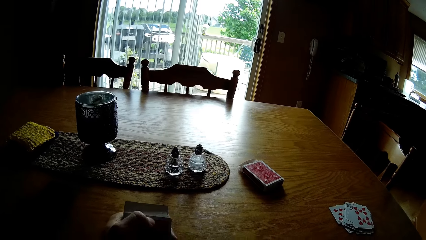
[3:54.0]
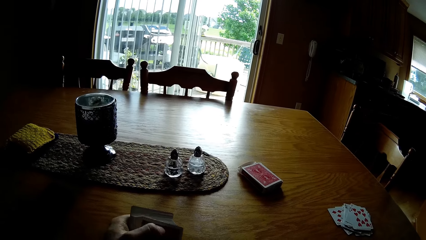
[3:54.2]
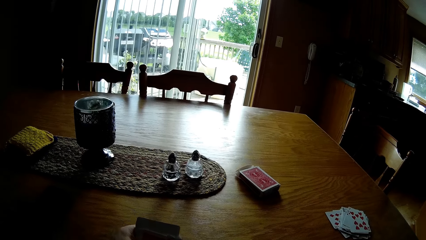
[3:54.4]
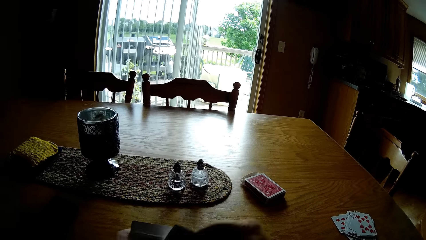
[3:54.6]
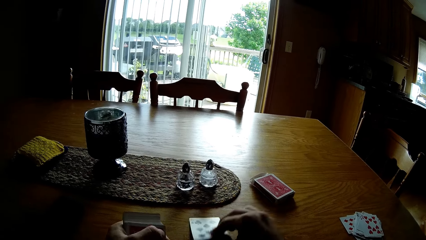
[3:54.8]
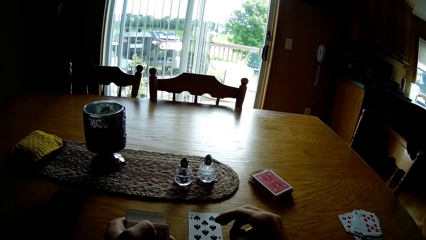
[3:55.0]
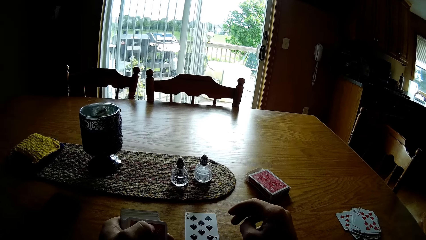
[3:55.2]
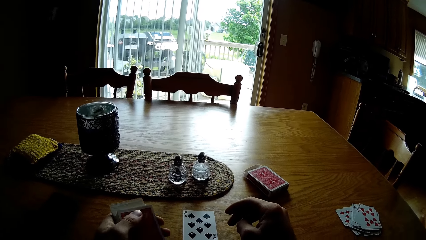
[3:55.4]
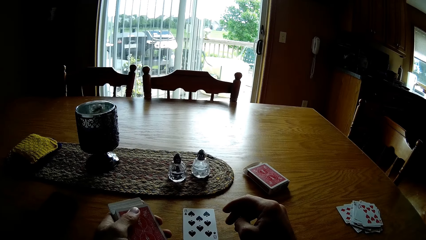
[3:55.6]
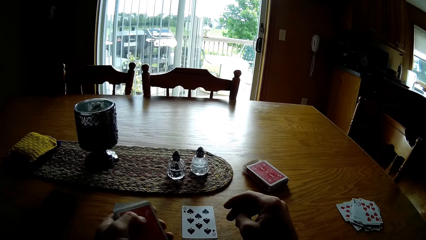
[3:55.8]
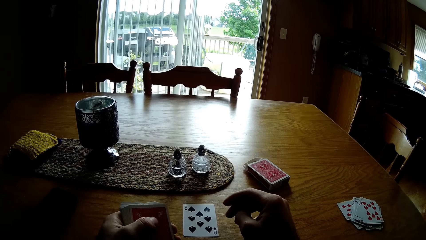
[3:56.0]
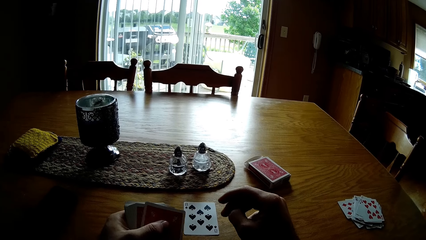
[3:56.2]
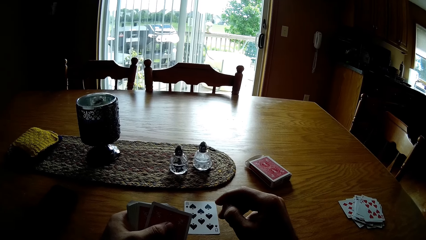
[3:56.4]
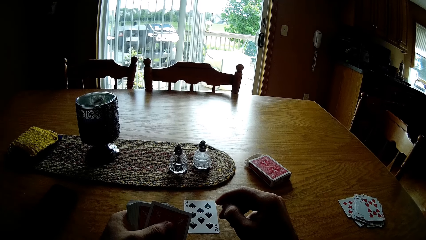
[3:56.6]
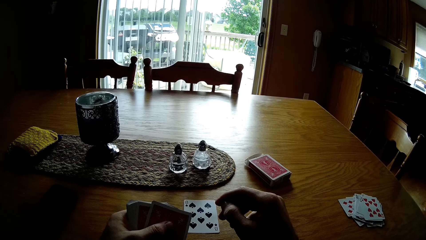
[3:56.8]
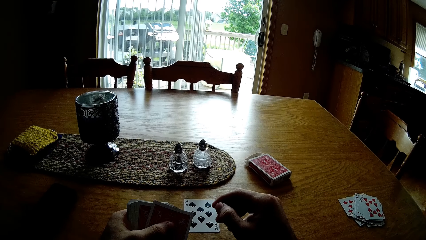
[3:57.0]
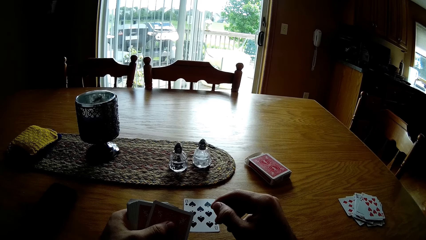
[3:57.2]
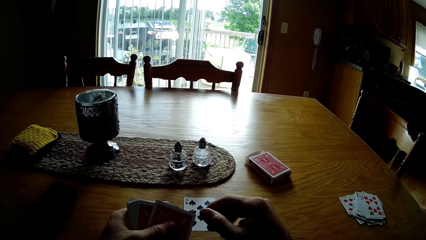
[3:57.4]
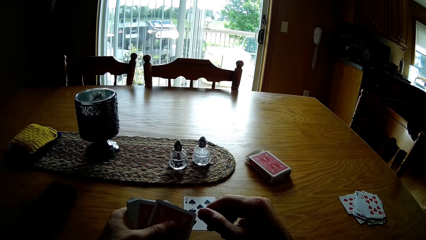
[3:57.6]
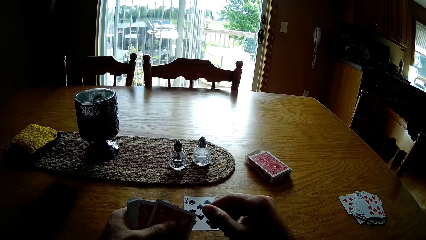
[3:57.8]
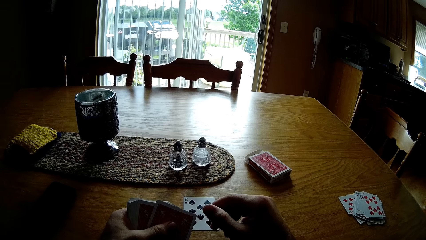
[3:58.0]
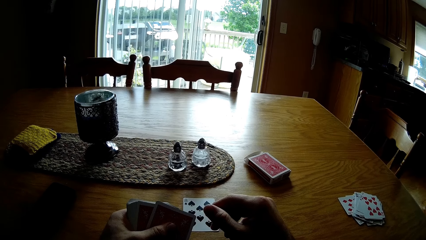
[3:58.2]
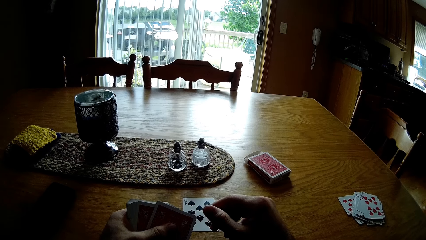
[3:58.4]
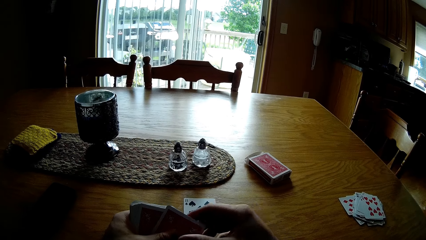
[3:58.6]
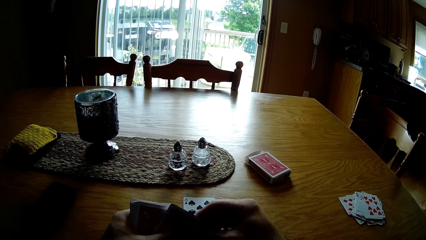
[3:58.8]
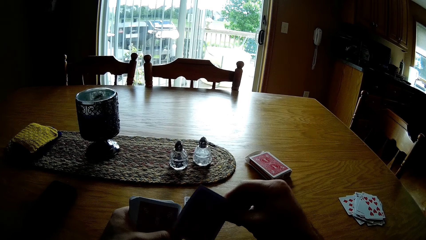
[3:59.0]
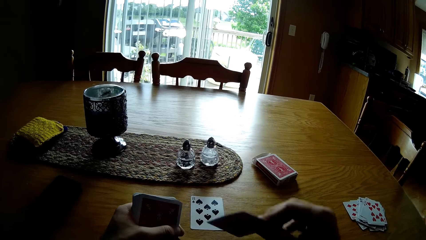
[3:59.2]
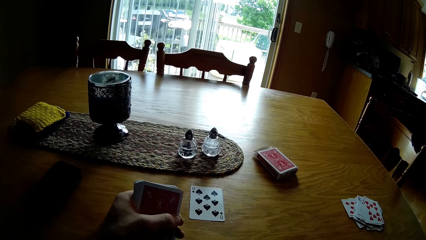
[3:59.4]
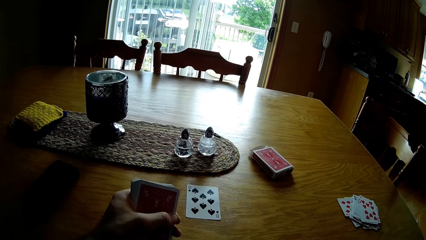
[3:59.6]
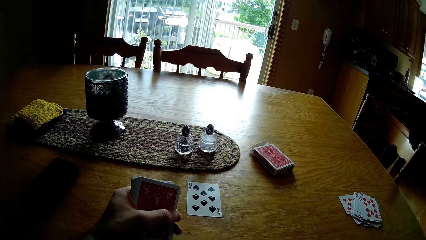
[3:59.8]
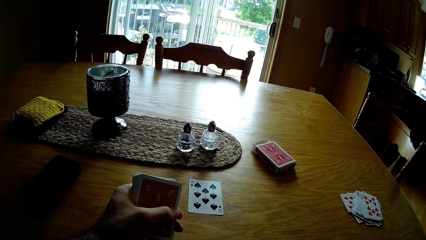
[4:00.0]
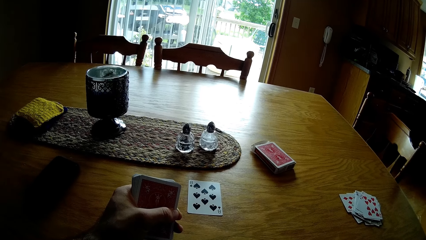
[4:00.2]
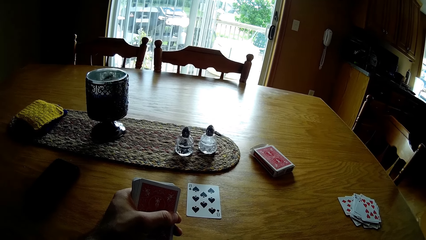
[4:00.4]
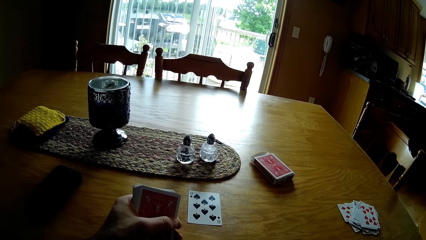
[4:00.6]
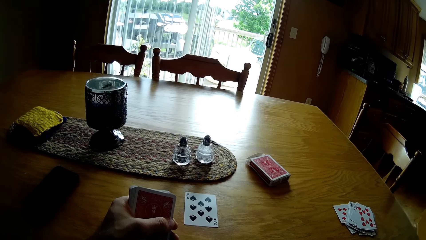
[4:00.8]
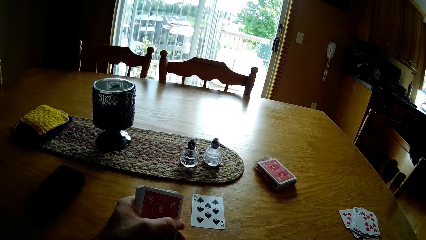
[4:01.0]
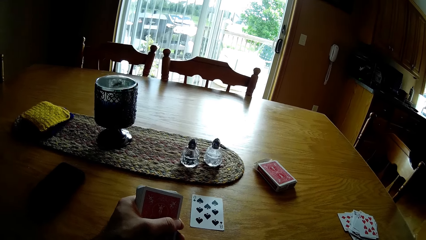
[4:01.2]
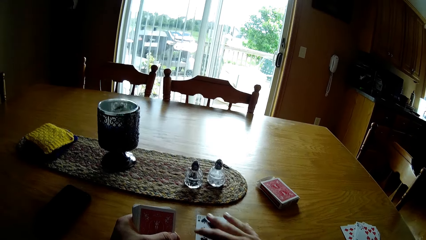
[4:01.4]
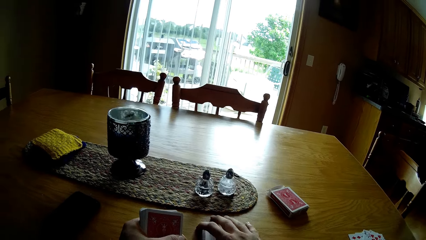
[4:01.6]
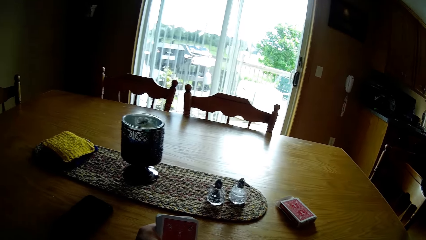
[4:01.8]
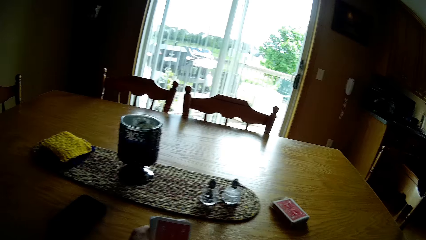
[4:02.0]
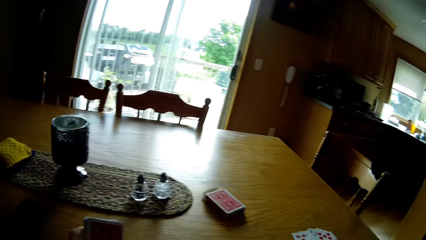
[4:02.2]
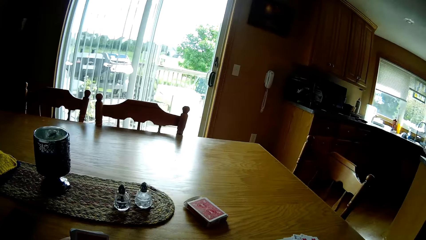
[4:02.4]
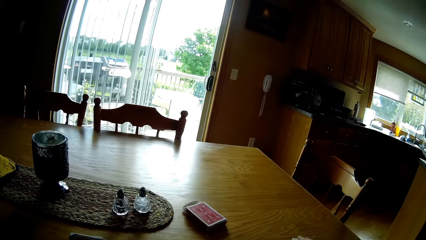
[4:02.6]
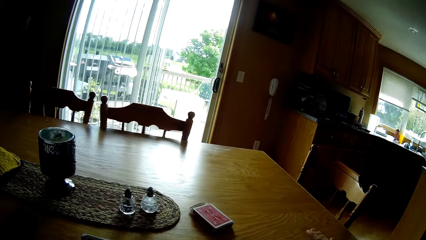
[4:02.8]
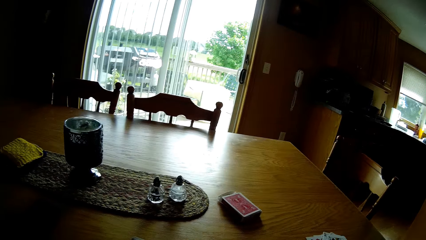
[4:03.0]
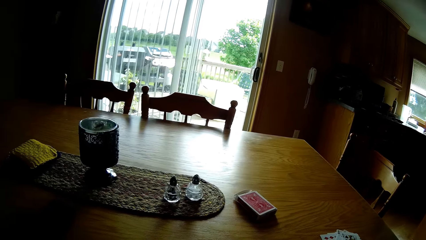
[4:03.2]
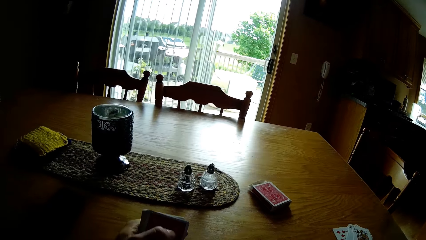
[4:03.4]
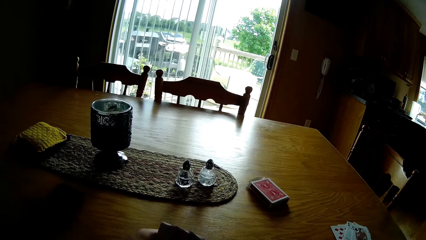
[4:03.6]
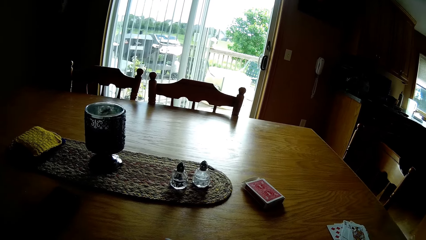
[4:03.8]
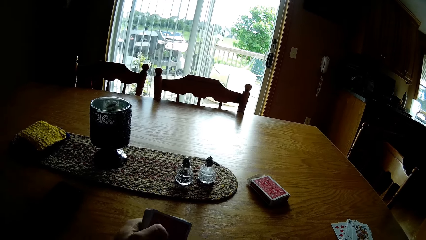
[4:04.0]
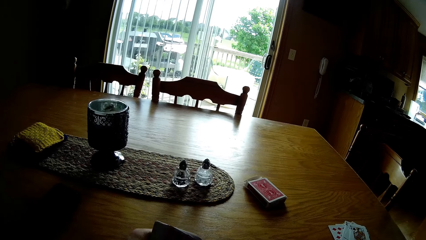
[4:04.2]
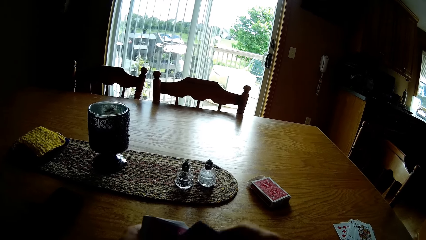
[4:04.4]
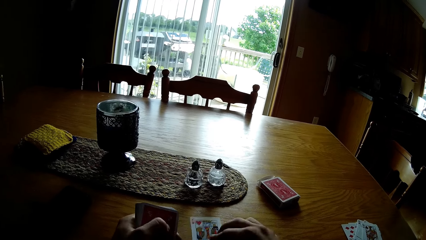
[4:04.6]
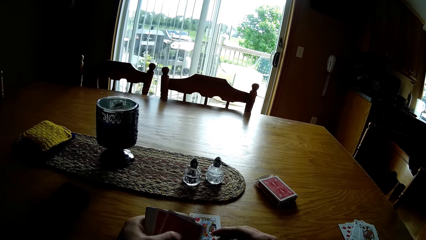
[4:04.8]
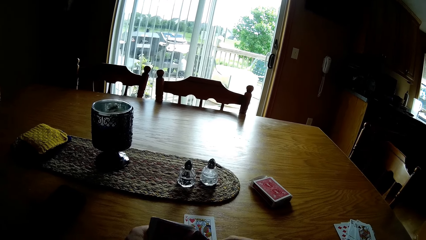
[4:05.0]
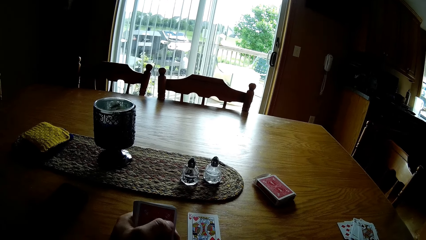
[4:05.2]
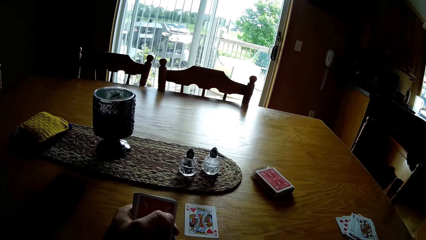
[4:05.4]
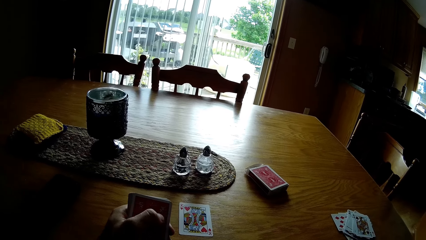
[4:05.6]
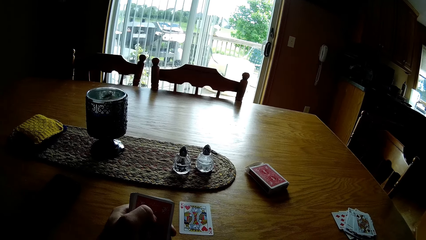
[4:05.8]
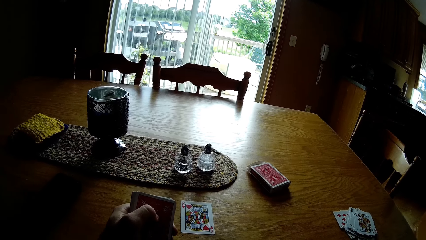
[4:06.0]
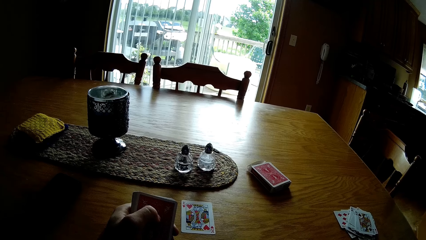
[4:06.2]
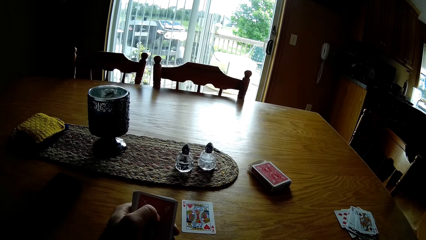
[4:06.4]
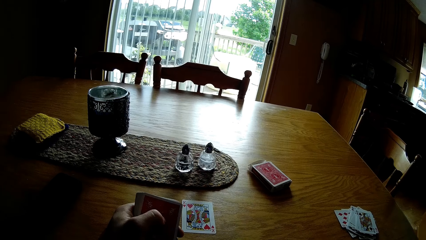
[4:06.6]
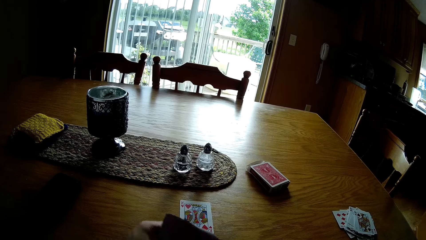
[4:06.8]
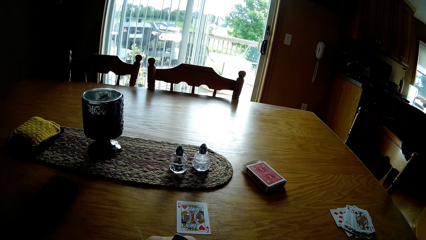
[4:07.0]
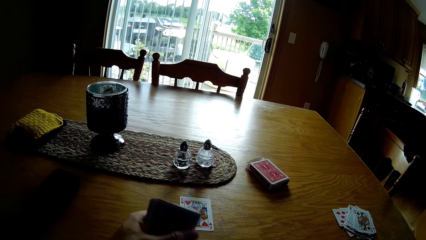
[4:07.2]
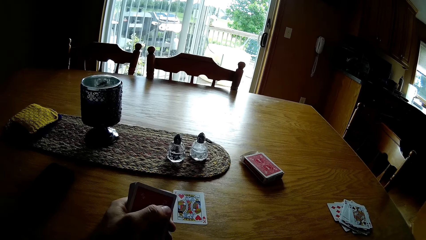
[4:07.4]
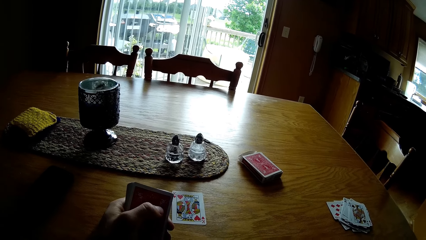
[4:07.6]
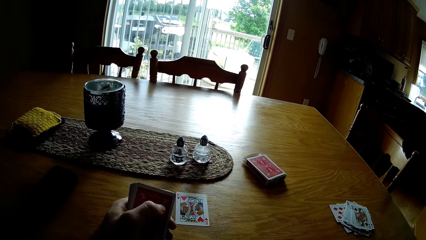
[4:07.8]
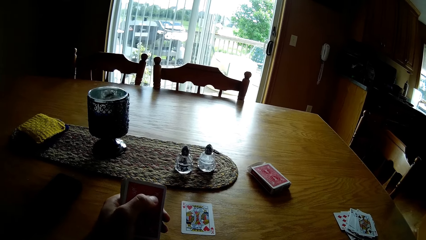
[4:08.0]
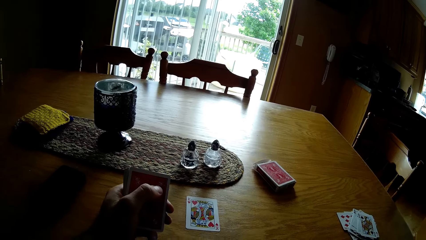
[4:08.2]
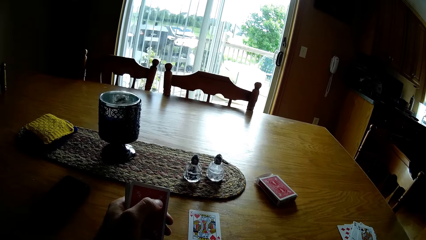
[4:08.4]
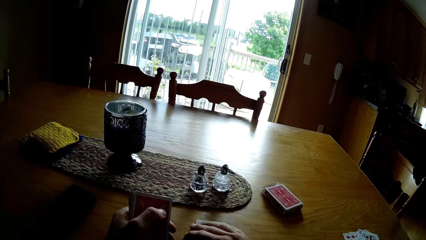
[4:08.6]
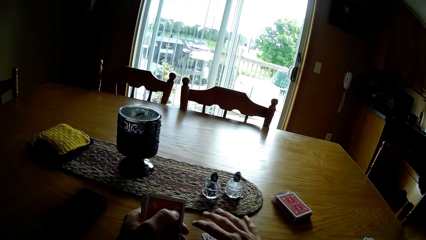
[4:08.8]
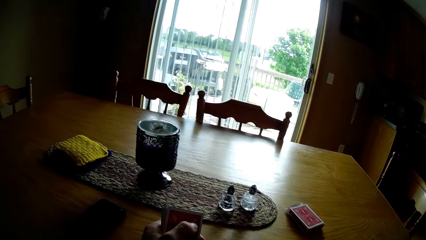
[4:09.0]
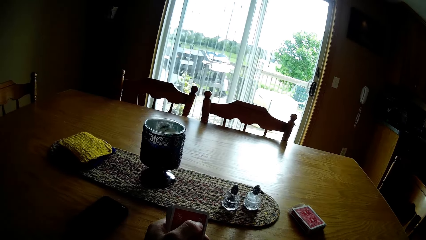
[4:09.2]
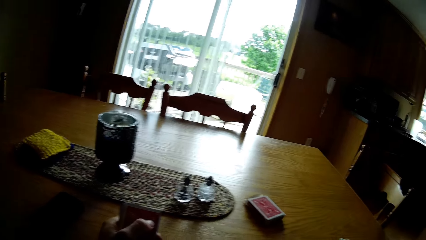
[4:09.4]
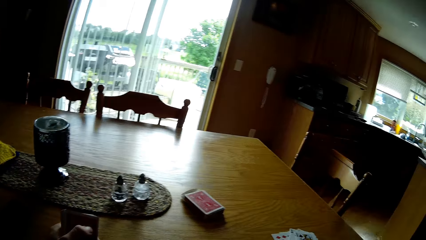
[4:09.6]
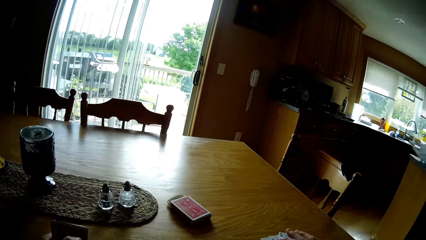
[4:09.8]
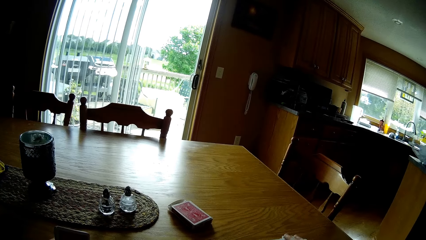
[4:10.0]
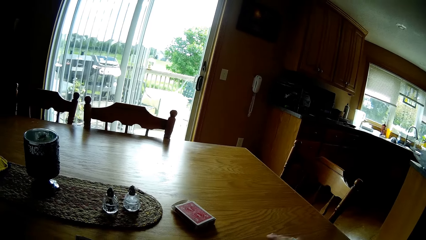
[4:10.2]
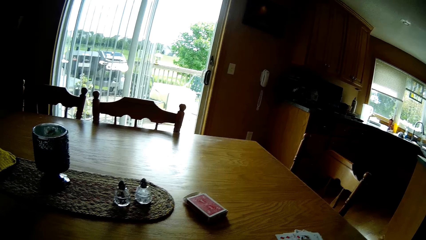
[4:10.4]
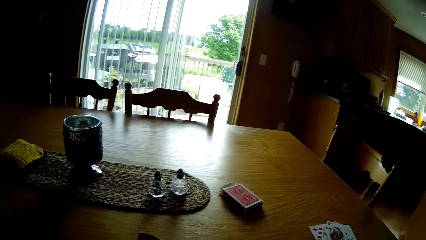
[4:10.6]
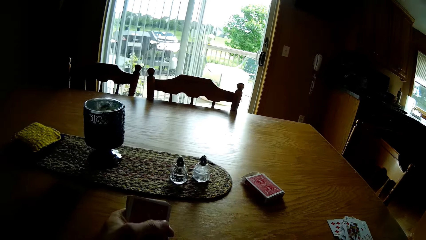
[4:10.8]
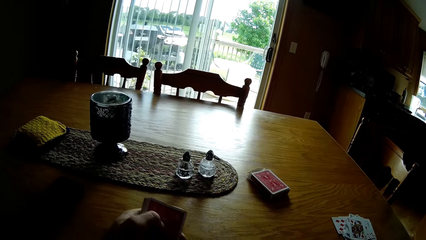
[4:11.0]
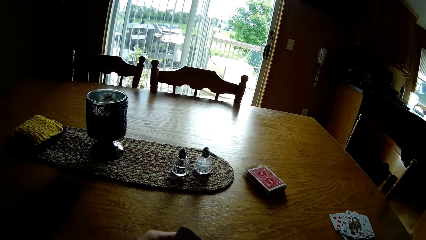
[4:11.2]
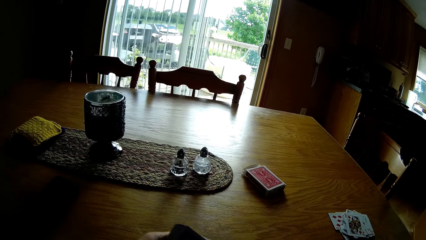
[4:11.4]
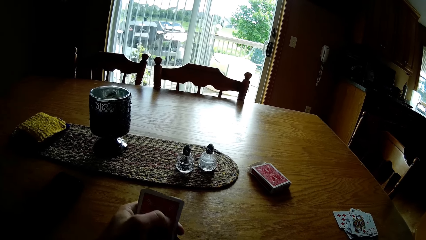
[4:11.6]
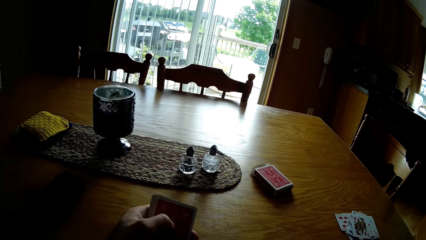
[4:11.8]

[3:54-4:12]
The camera wearer shuffles the play cards. They put down the play card. They look at the play cards. They take the play cards. They put the card on the other cards. They pick up the card. They put the card on the table. They arrange the play card on the table. They hold the cards with the hand. They take the play cards.
